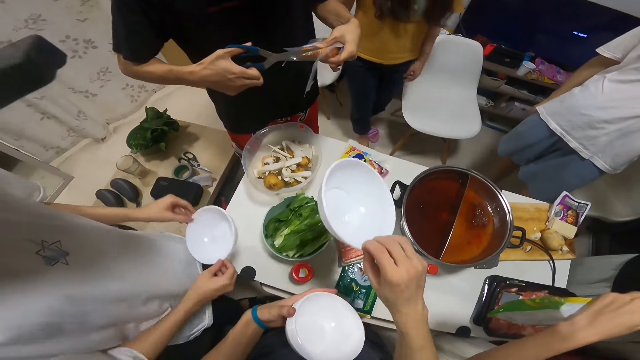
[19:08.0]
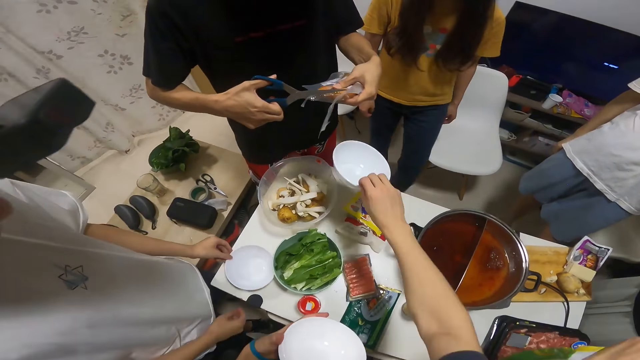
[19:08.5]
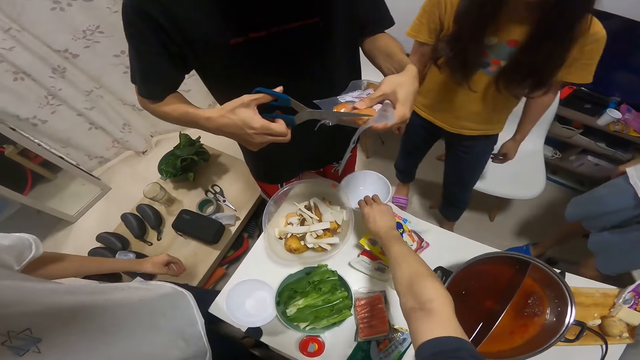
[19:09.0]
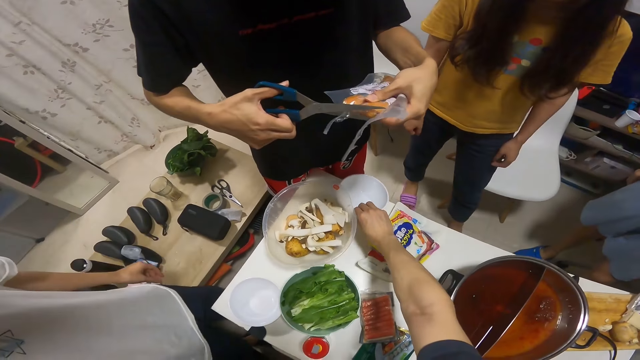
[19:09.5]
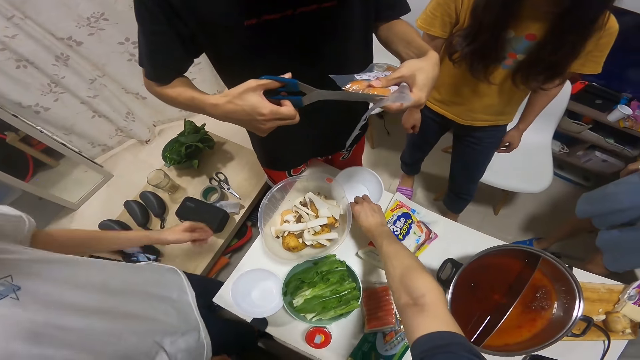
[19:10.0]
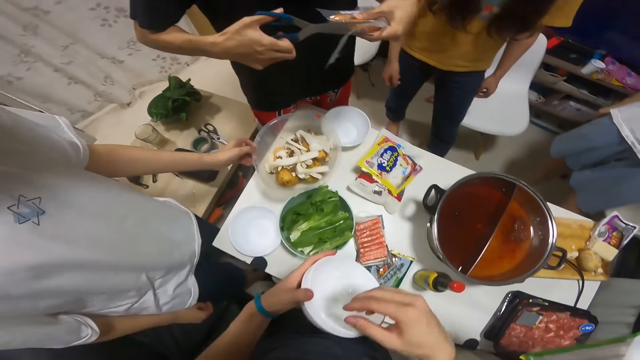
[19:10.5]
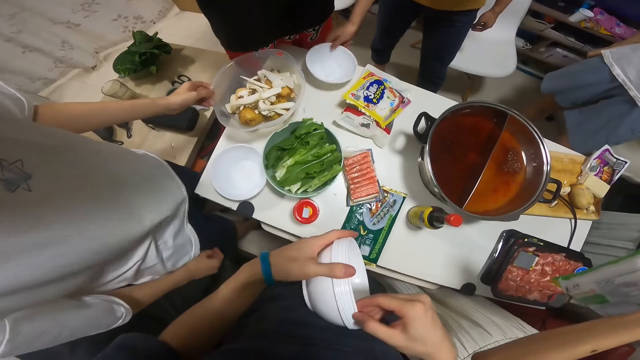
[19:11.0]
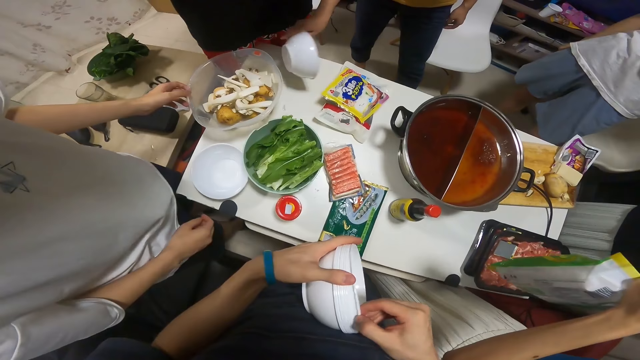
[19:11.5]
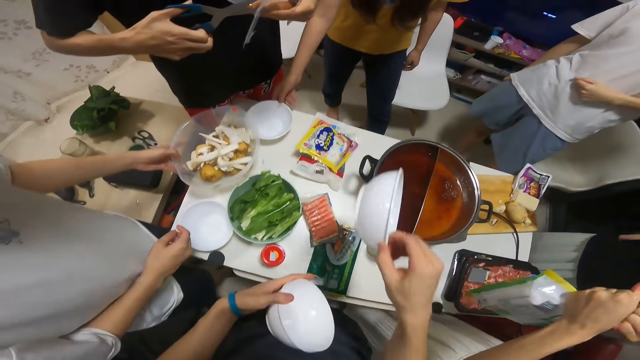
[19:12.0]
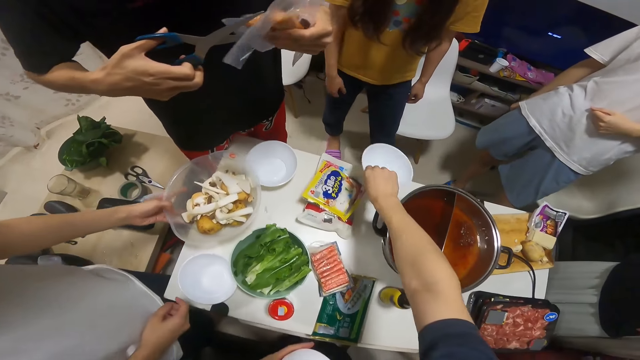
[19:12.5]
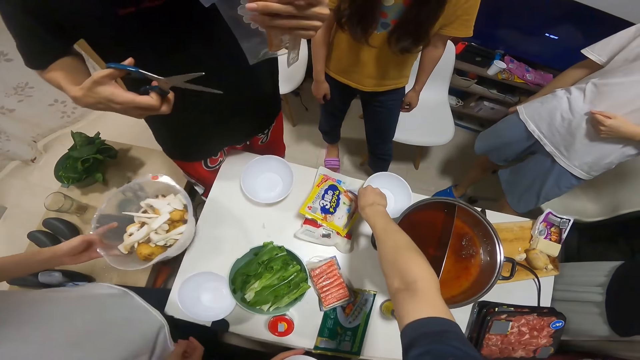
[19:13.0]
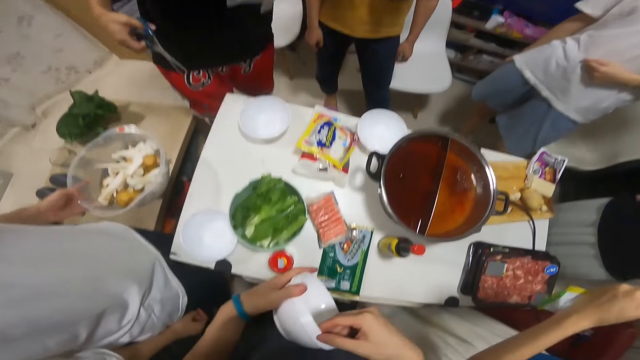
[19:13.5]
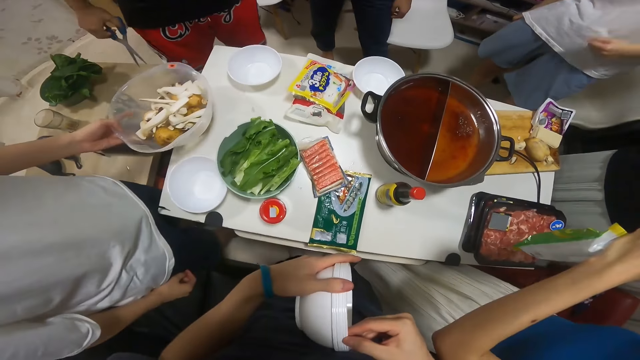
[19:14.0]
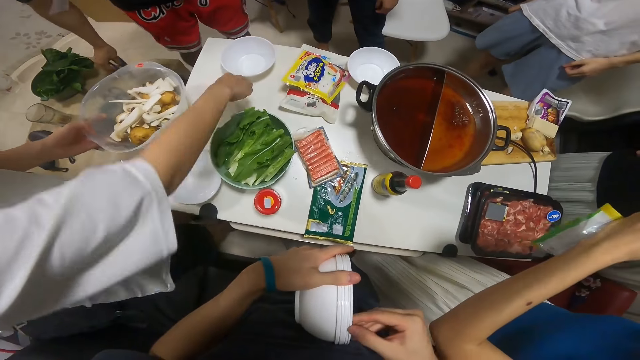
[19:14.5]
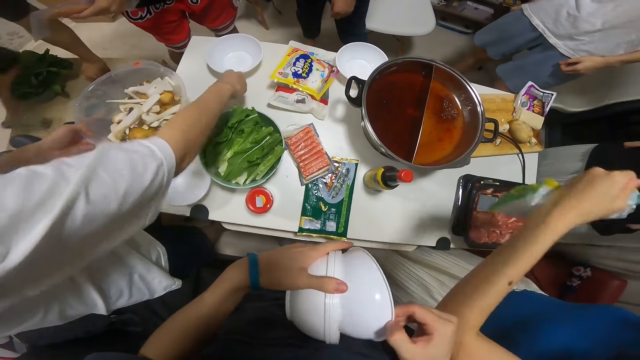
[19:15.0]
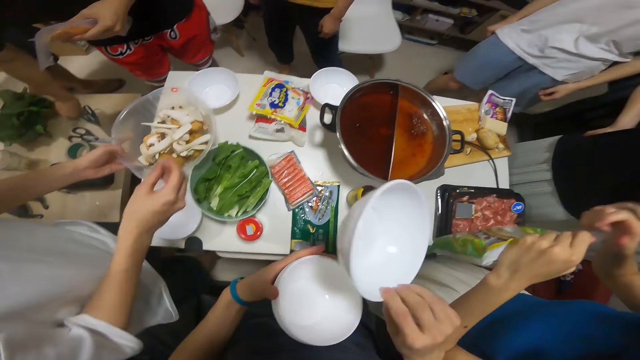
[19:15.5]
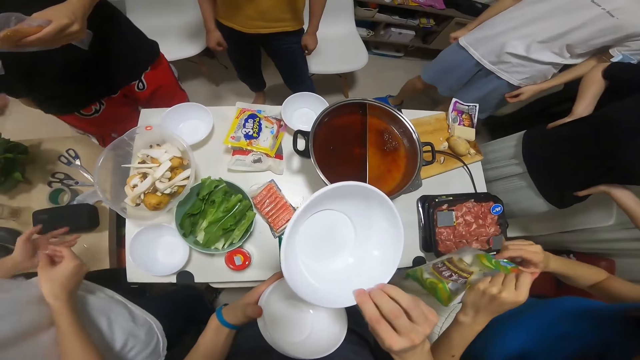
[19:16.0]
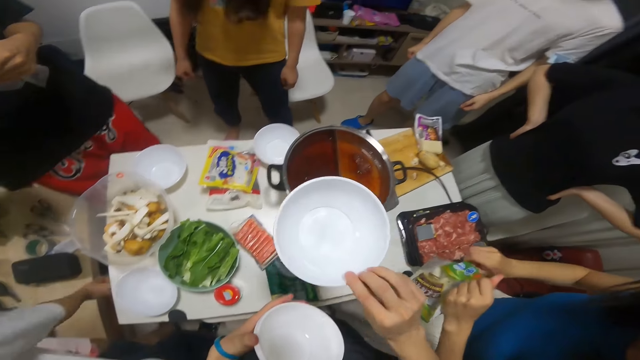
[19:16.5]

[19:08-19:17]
The camera wearer places the removed plate from the stack of plates in her hands on the table with her right hand. A man drops the plate in both hands on the table and moves the bowl of potato slices on the table with his left hand. The camera wearer removes another plate from the stack of plates in her hands with her right hand. A woman moves the plate from the table with her right hand. The camera wearer places the removed plate from the stack of plates in her hands on the table with her right hand. She removes another plate from the stack of plates in her hands with her right hand. Another man drops the scissors in his right hand on the other table. The first man picks up a nylon from the table with his right hand.

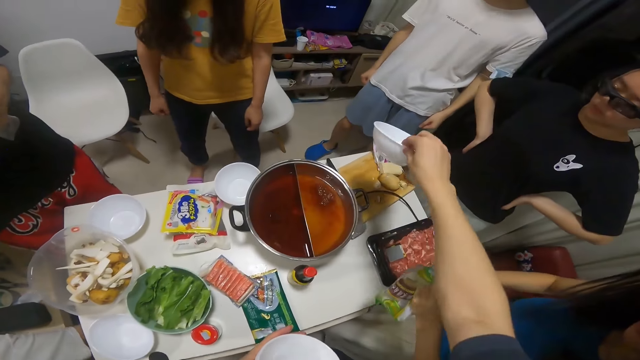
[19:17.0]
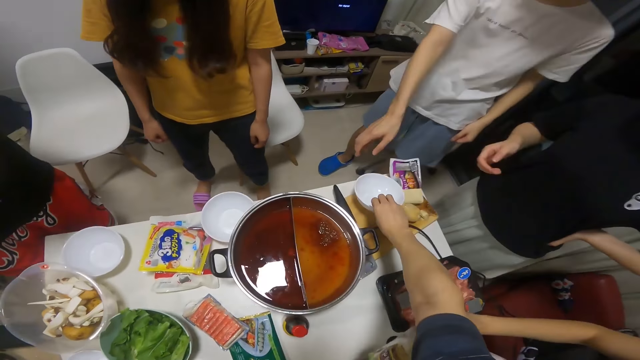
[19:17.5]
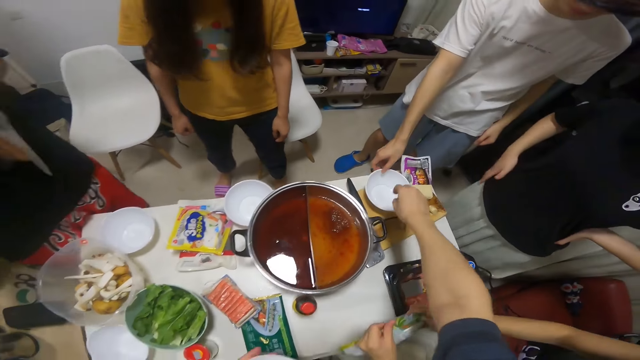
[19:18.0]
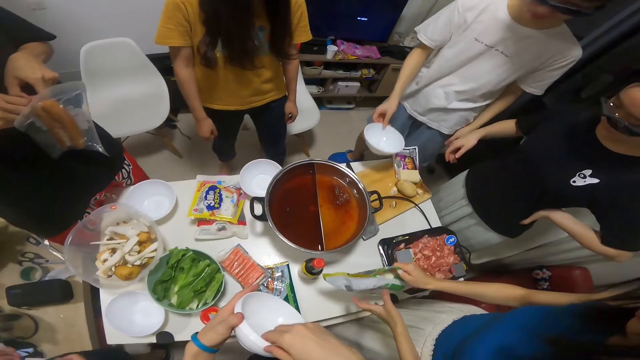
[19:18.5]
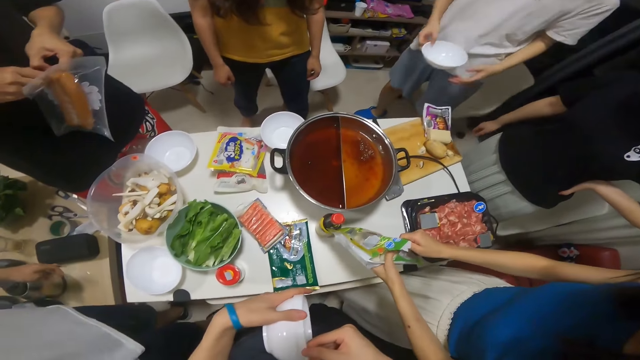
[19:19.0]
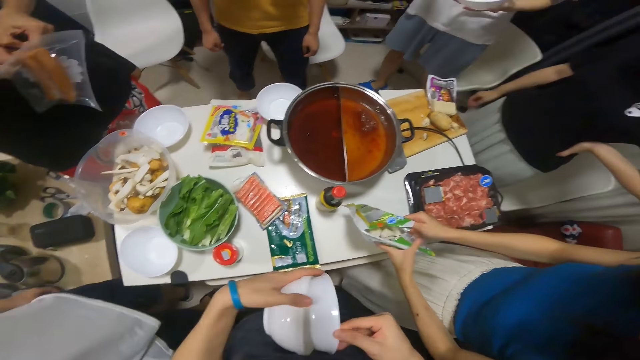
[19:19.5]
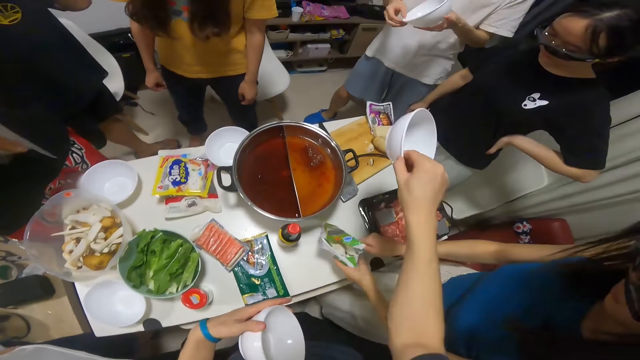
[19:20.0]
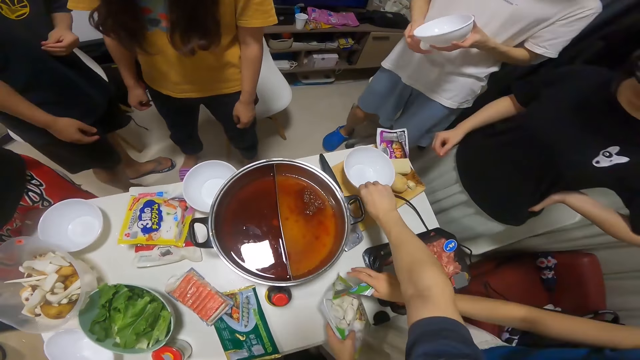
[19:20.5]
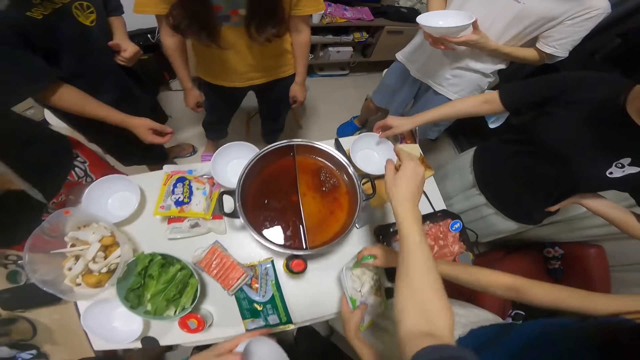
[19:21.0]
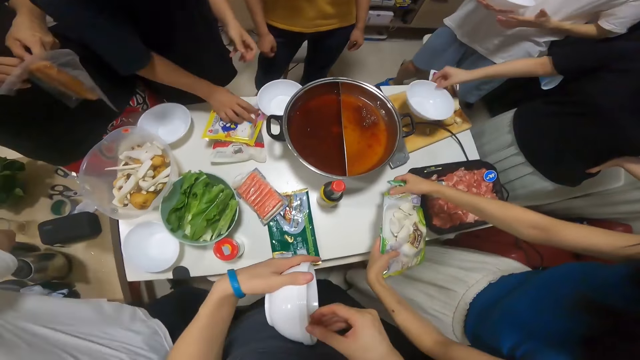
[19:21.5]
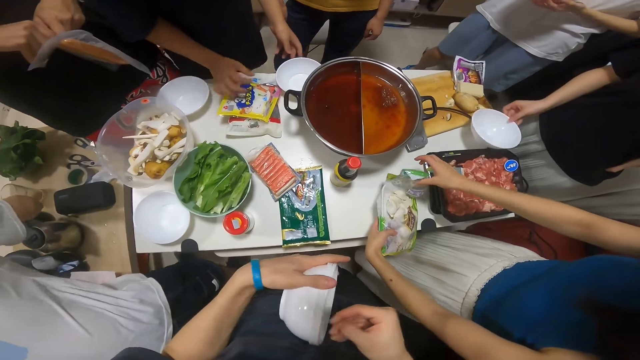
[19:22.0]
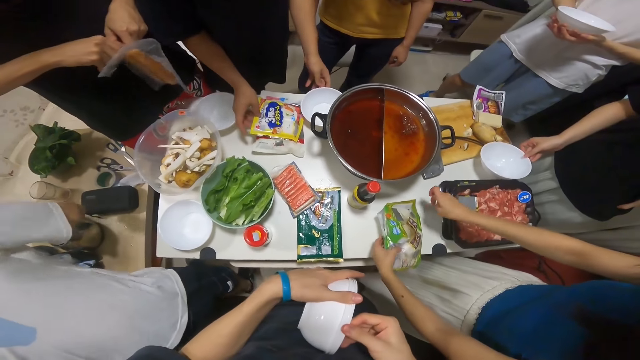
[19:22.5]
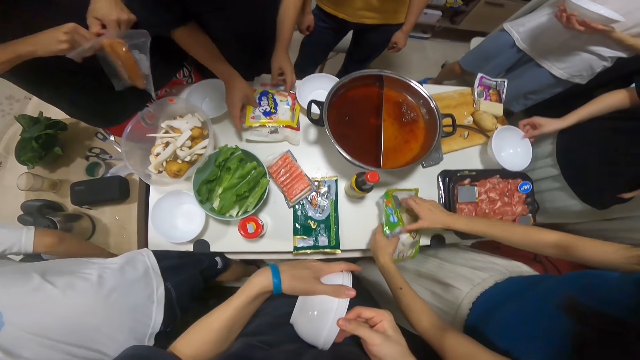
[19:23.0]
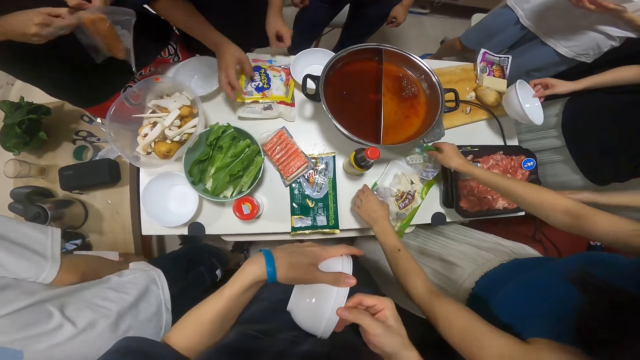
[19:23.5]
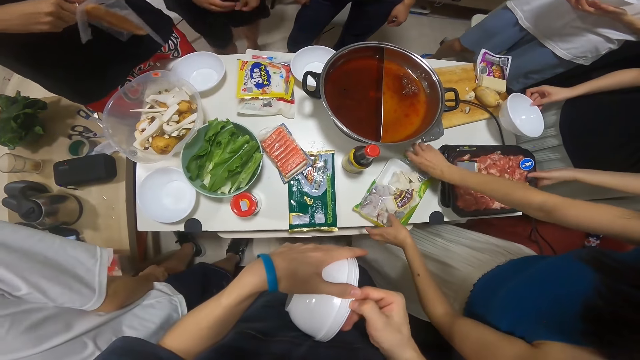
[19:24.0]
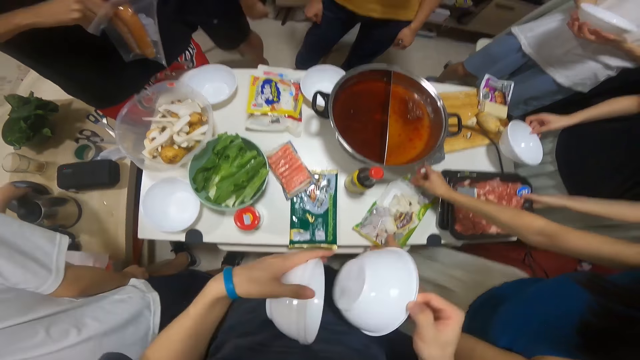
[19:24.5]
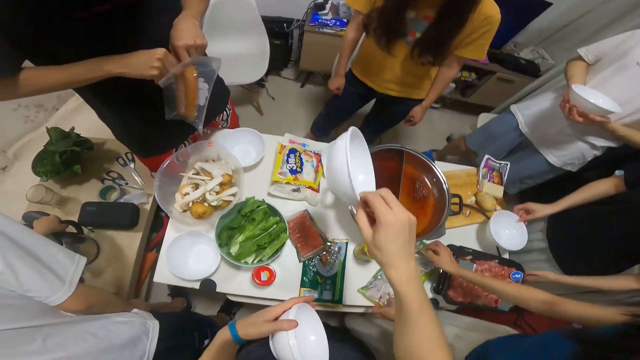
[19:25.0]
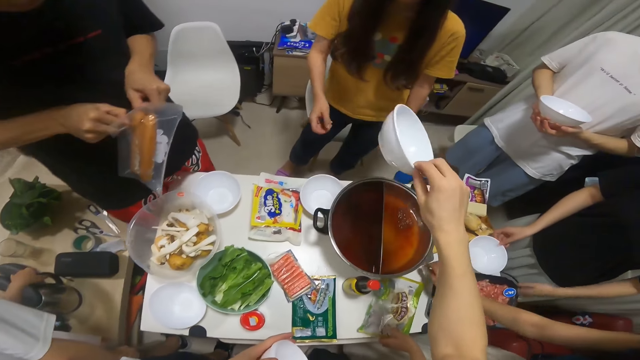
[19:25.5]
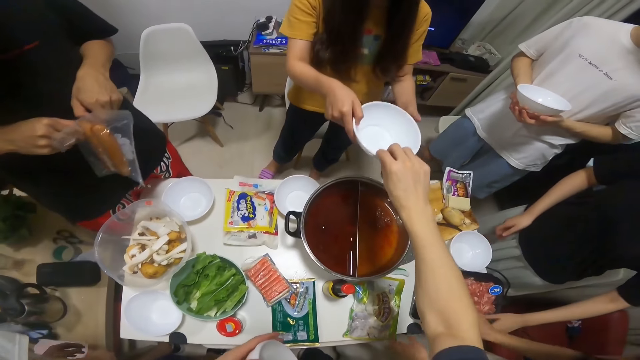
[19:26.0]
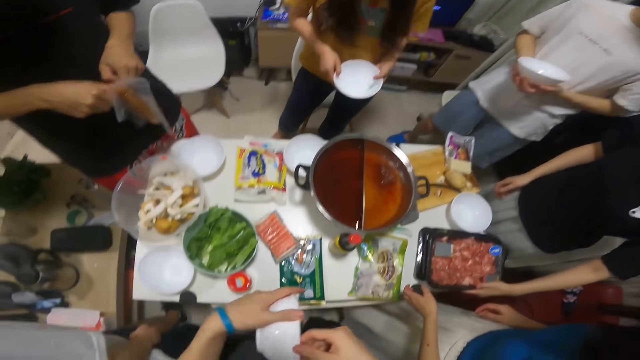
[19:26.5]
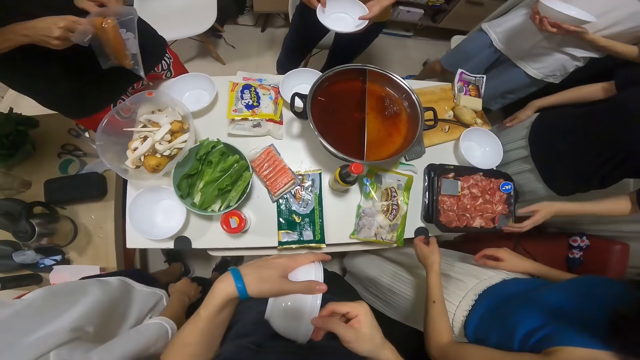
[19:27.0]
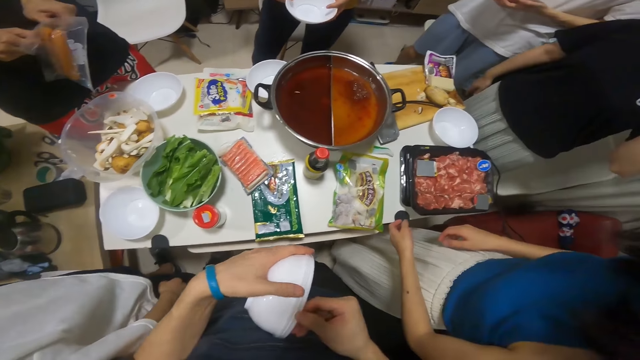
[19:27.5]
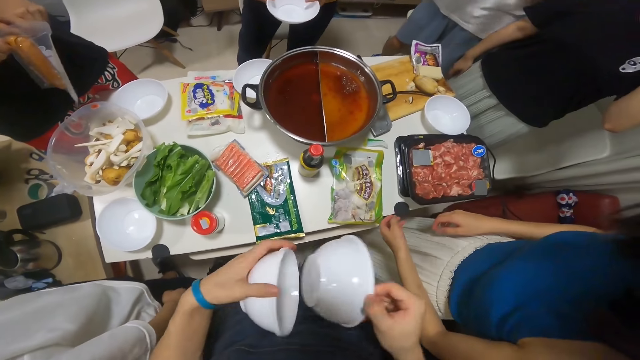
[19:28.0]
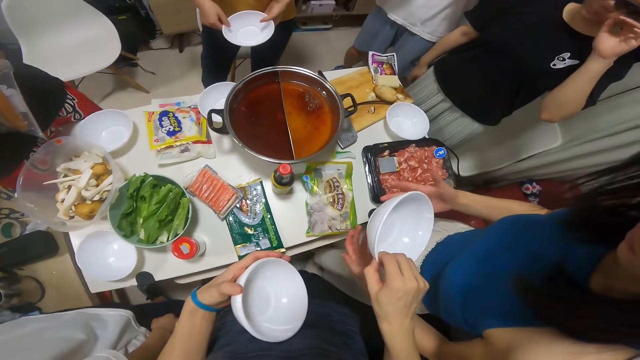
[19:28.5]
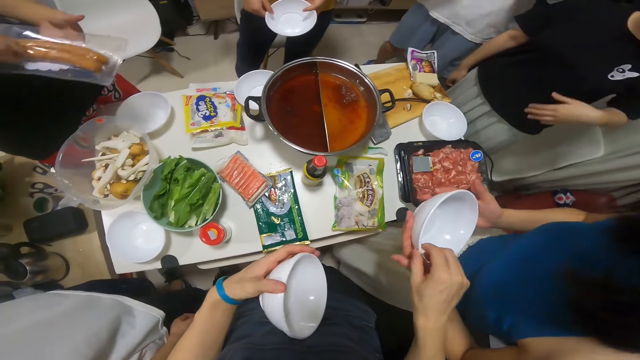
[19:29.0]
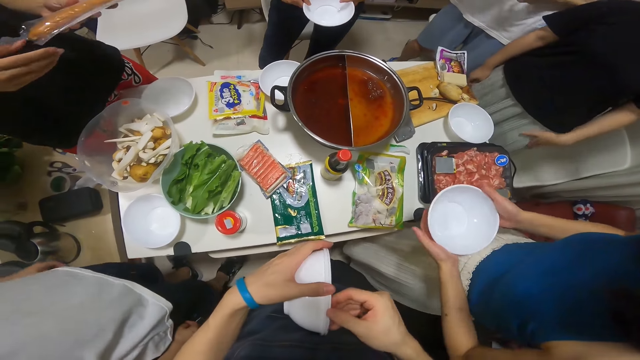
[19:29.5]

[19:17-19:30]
A man throws the nylon in his right hand in the bin under the table. The camera wearer places the removed plate from the stack of plates in her hands on the chopping board on the table with her right hand. Another man takes the plate from the chopping board on the table with his right hand. A third man holds the pack of sausages with both hands. A woman tears the pack of pork in her hands with both hands. The camera wearer removes another plate from the stack of plates in her hands with her right hand. The second man holds the plate with both hands. The camera wearer places the removed plate from the stack of plates in her hands on the chopping board on the table with her right hand. The woman holds the pack of pork in both hands on the table. Another woman picks up the plate from the chopping board on the table with her right hand. The camera wearer removes another plate from the stack of plates in her hands with her right hand. A fourth man touches the pack of potato on the sachet of peppers on the table with his right hand and moves a plate on the table with his left hand. The second woman touches a tray of raw meat on the table with her left hand. The first woman drops the pack of pork in both hands on the table. The second woman drops the plate in her right hand on the table. The camera wearer passes the removed plate from the stack of plates in her hands to a third woman with her right hand. The third woman holds the plate from the camera wearer with both hands. The camera wearer removes another plate from the stack of plates in her hands with her right hand. She passes the removed plate from the stack of plates in her hands to the first woman with her right hand. The first woman holds the plate from the camera wearer with both hands.
